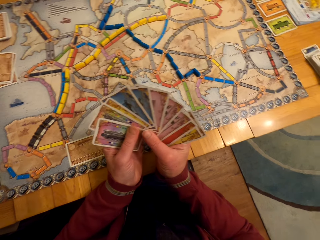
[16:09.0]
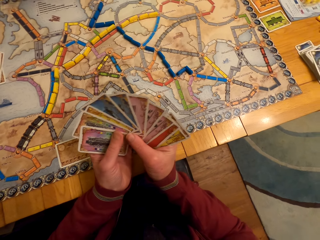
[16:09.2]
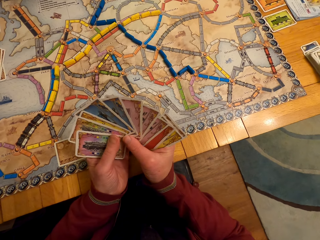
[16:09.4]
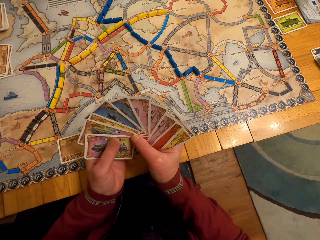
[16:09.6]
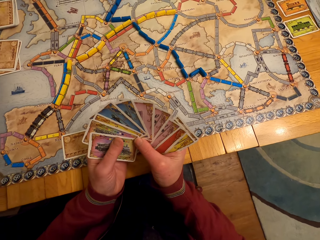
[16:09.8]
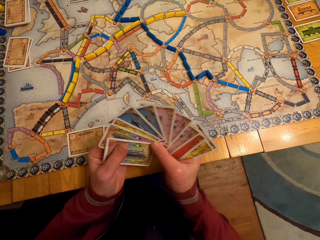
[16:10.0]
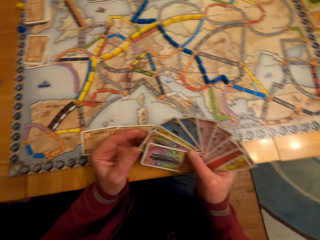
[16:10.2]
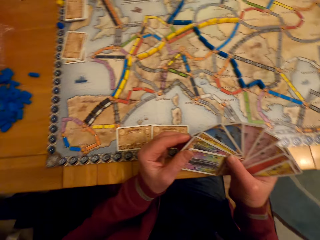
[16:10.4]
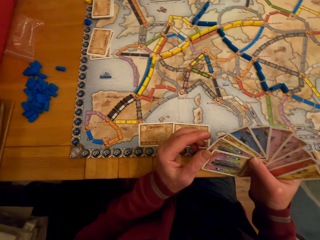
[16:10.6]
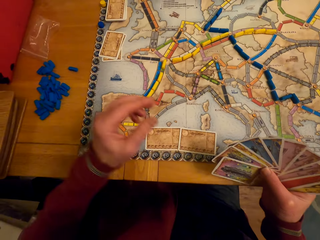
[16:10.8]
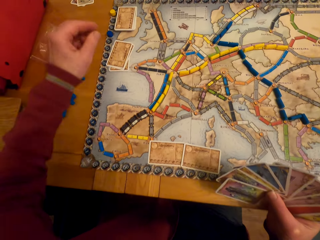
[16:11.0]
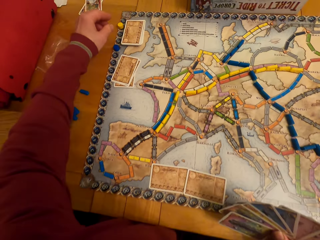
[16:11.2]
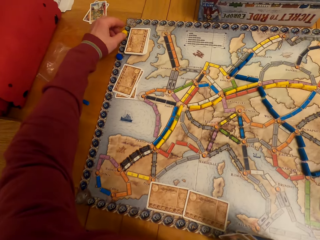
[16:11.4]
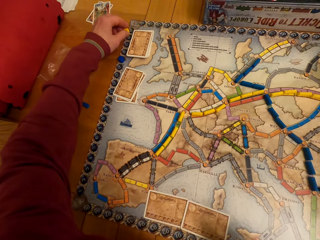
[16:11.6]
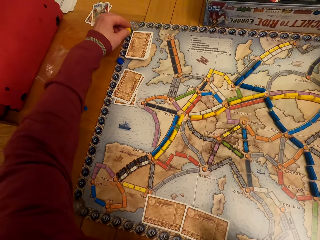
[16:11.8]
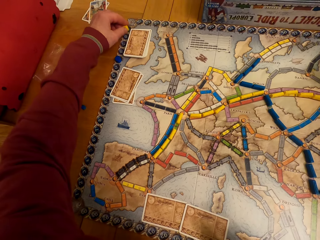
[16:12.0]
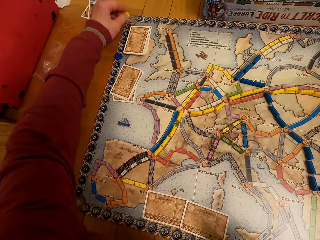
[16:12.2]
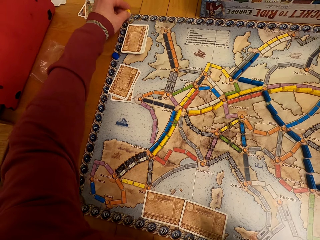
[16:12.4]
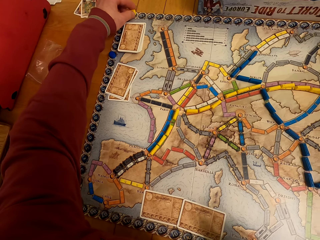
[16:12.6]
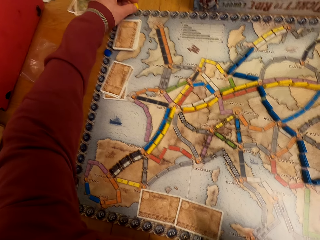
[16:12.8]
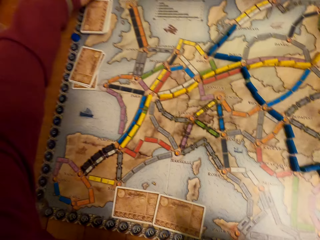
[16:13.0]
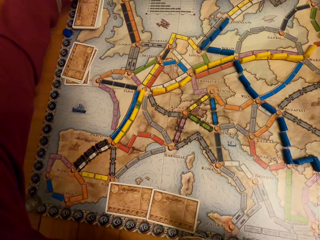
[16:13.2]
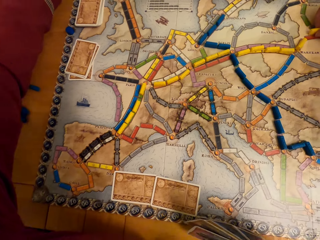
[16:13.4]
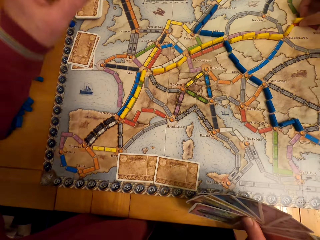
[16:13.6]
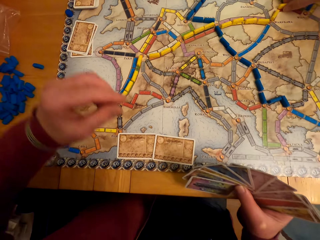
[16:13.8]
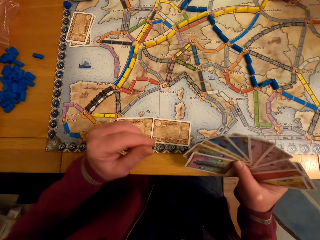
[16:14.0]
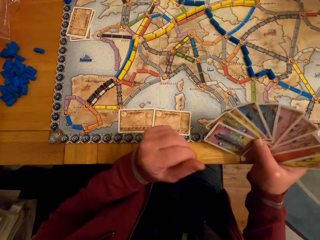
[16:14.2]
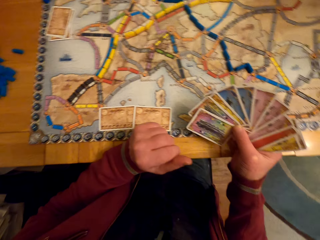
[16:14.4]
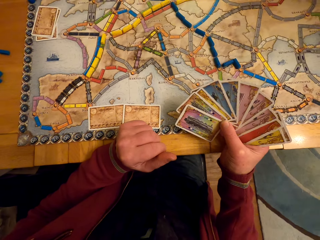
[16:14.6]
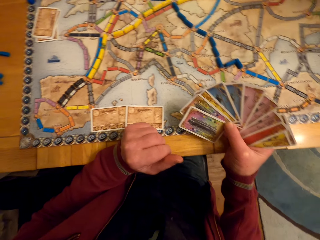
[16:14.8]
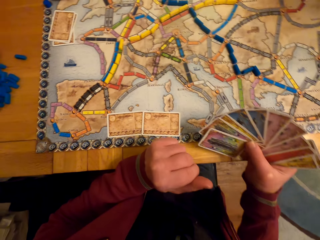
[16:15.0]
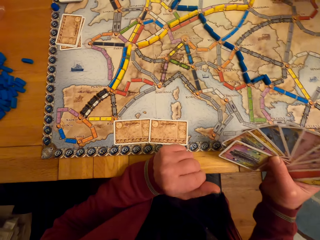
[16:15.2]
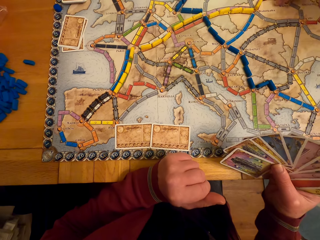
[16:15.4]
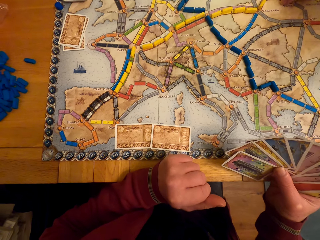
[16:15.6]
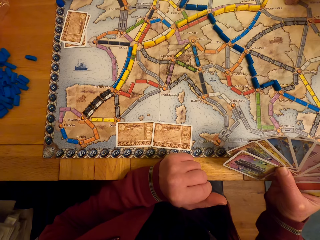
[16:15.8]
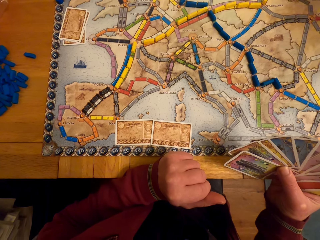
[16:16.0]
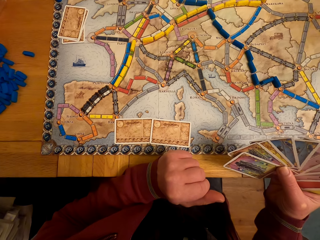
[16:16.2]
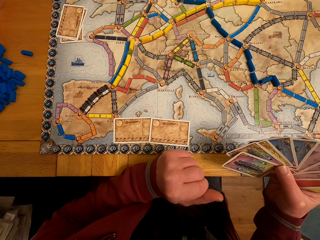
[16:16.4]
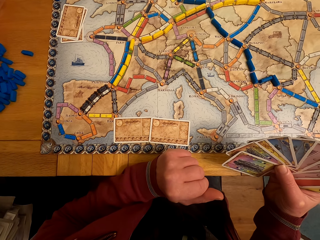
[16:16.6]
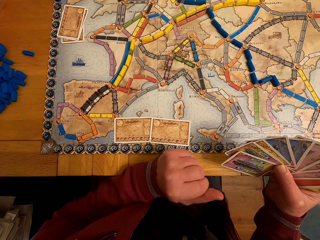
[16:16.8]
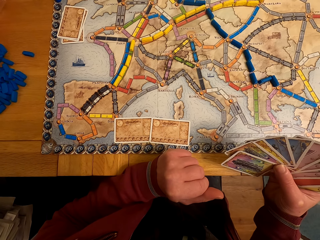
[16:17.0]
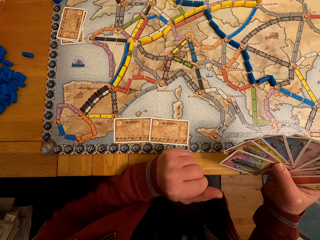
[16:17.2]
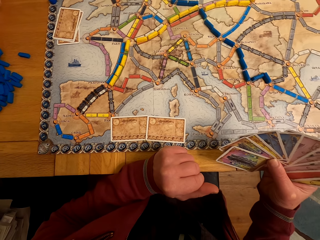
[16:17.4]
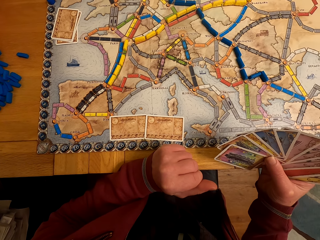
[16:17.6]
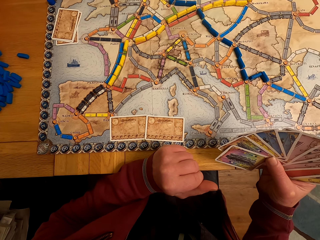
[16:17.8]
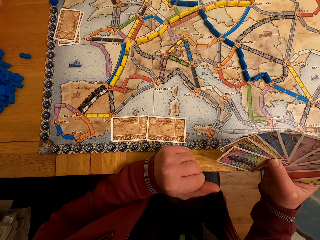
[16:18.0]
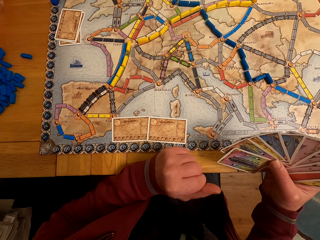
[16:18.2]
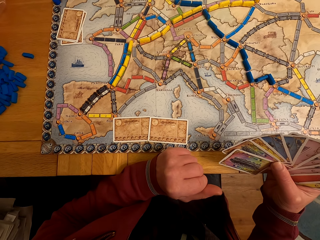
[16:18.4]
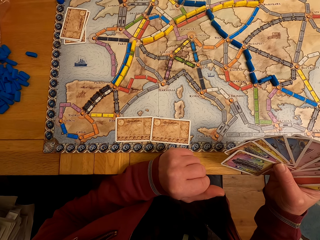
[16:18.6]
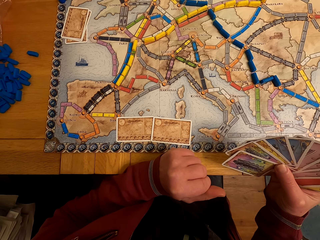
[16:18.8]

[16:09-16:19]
A man moves the model piece. The camera wearer moves the board game chips on the table. The man moves the hand. The man looks at the cards.

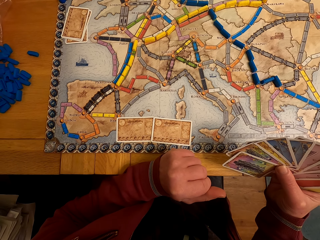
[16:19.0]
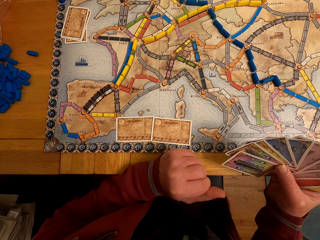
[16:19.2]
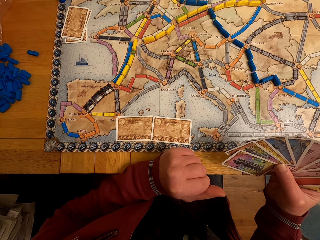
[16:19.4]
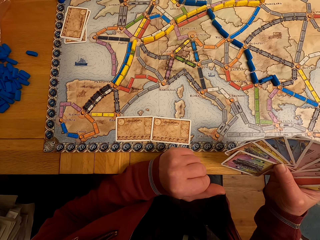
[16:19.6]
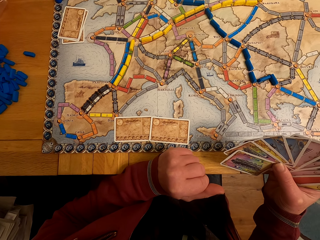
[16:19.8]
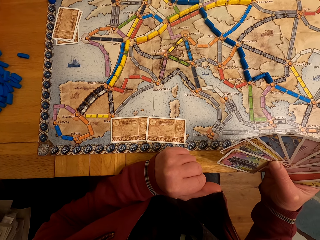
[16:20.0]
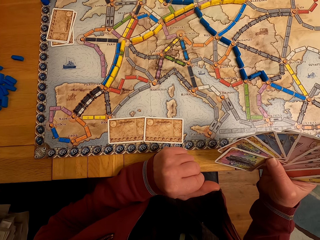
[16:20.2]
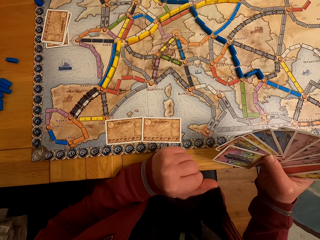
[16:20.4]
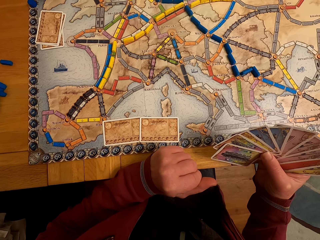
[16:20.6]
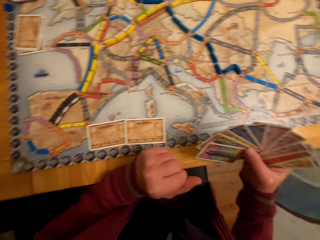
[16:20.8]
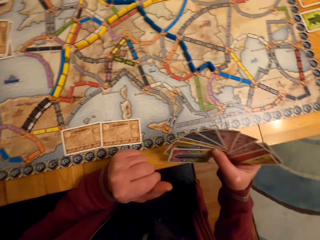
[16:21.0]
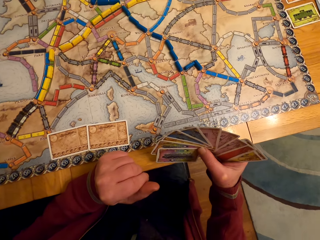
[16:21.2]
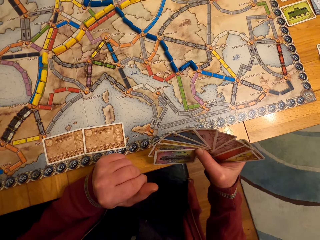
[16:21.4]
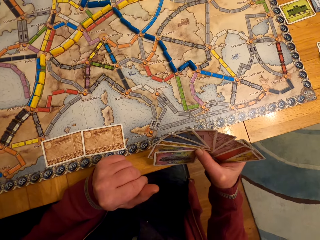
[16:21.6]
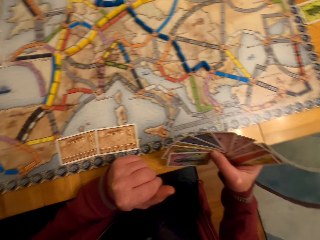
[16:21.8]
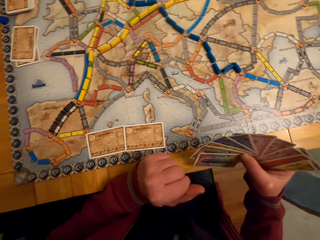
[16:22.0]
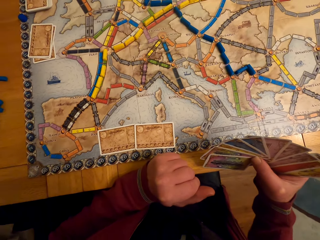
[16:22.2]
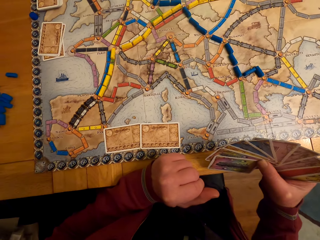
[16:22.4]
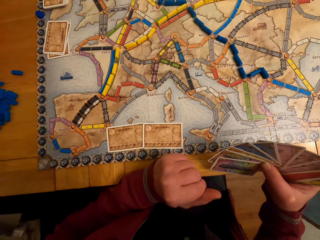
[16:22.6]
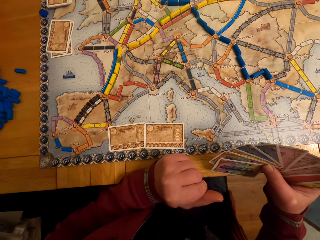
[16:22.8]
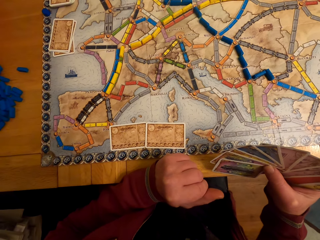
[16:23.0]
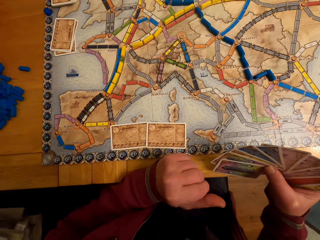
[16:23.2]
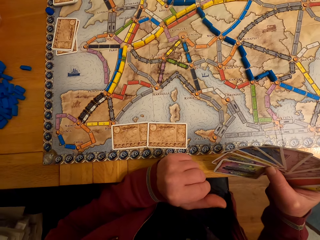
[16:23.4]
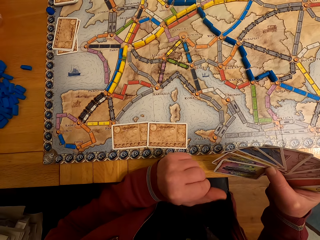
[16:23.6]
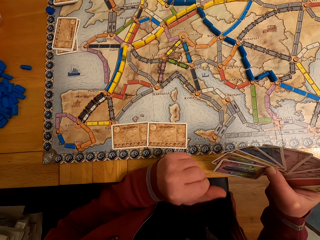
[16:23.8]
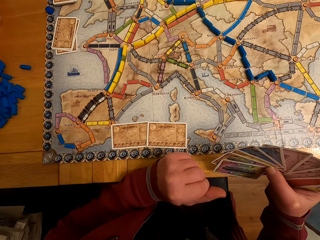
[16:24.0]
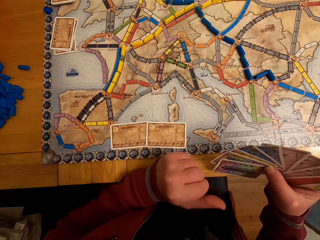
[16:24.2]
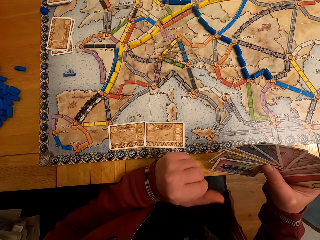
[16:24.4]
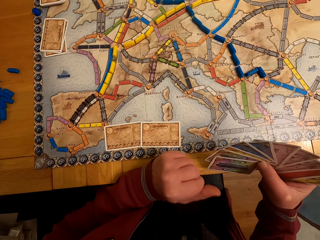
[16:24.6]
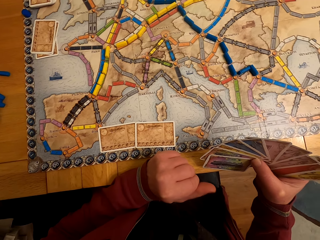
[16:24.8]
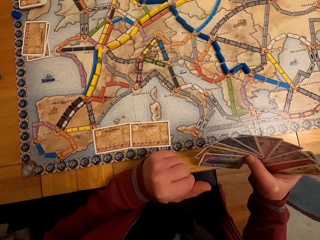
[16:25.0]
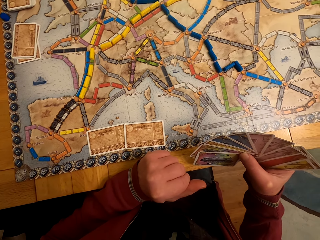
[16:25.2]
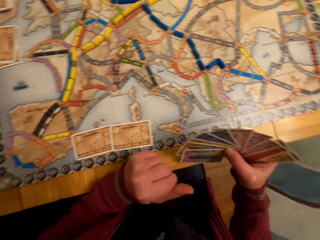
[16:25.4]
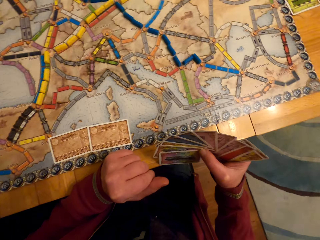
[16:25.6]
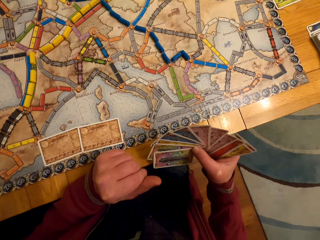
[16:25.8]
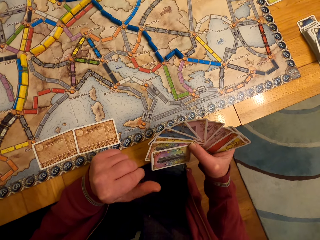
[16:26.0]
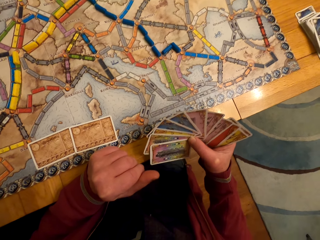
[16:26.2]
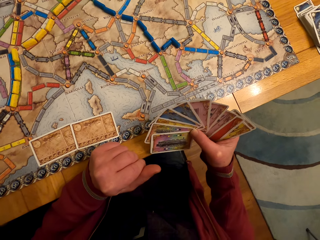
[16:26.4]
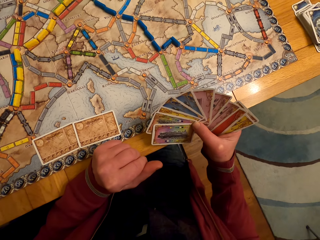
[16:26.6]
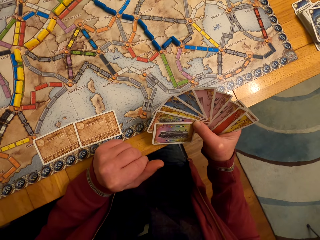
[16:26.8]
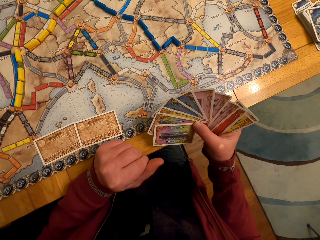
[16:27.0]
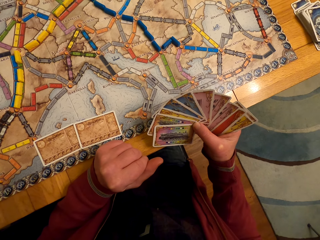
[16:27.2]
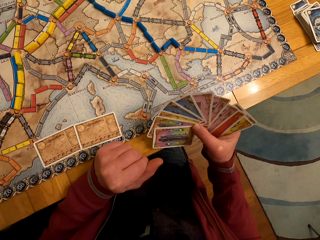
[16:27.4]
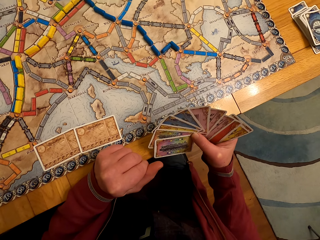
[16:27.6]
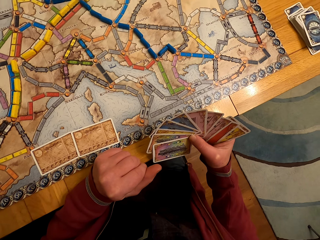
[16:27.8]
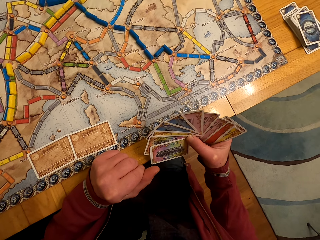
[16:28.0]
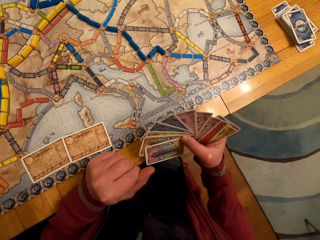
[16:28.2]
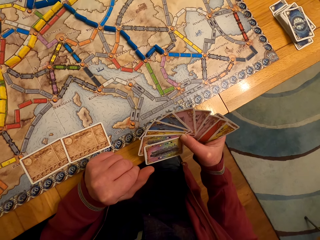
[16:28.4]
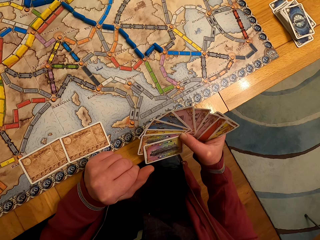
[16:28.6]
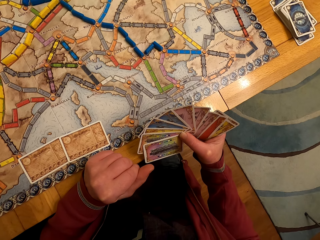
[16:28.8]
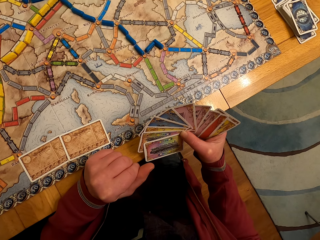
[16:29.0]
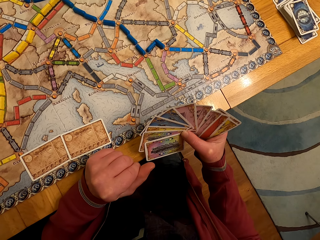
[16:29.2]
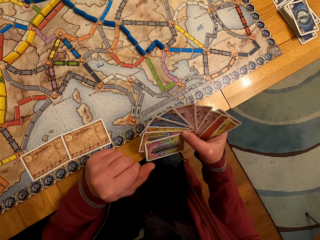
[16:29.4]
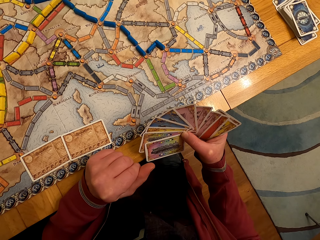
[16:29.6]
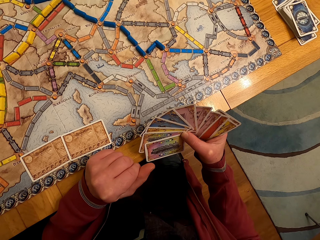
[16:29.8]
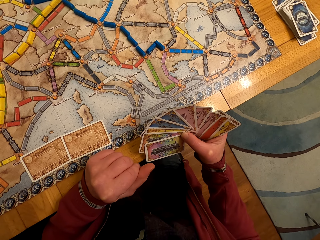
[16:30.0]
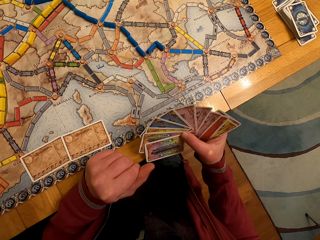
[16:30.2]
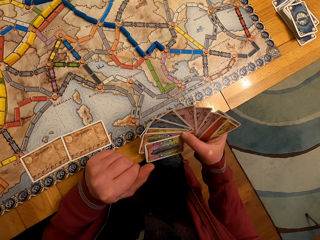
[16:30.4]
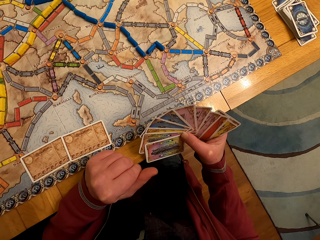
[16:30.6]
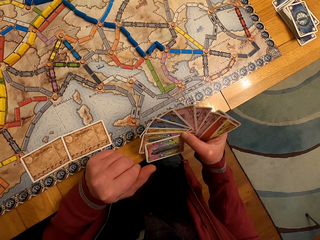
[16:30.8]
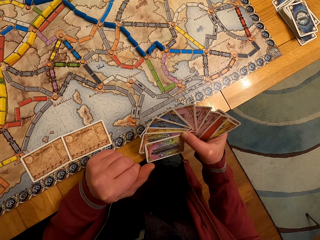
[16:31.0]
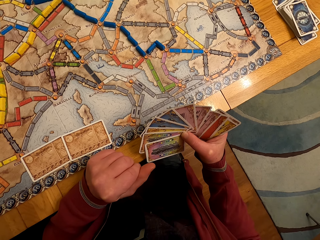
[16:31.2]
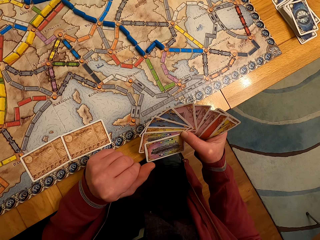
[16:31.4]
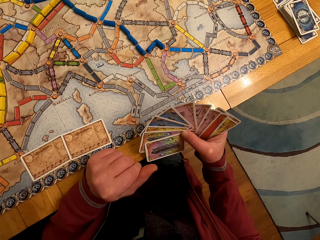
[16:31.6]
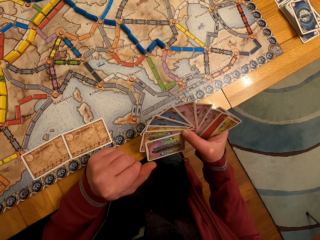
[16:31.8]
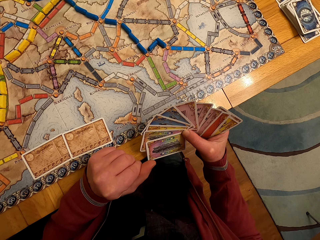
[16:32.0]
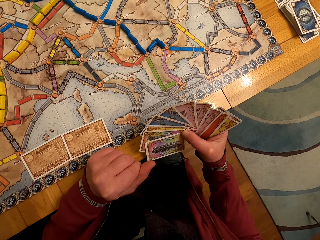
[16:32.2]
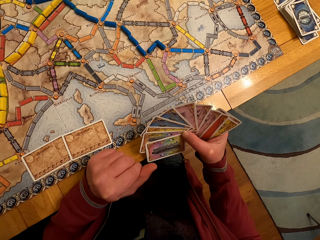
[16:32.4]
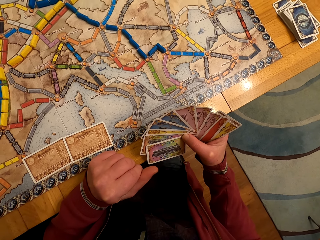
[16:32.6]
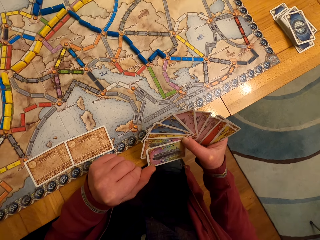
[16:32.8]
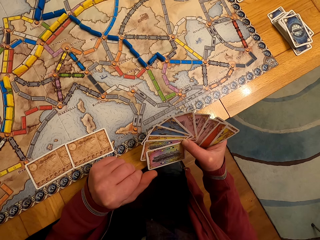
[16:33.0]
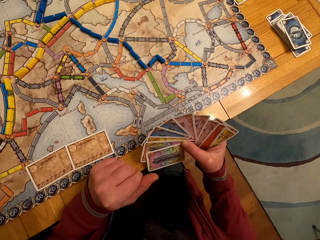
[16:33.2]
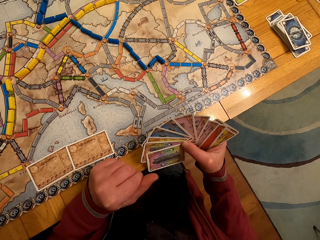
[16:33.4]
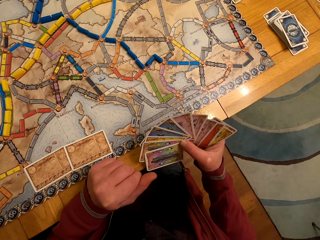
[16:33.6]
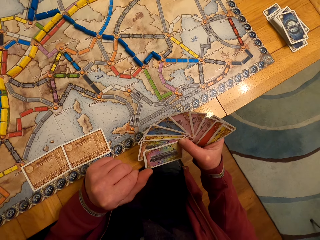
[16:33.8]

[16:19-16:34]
A lady looks around. A man moves the thumb. The man looks at the cards.
